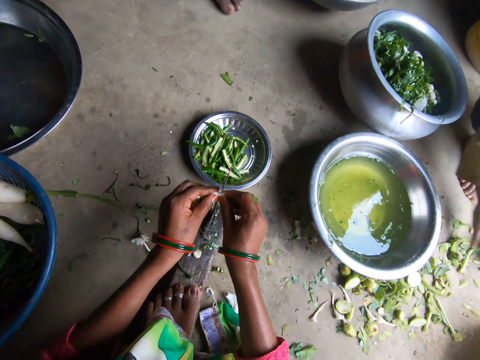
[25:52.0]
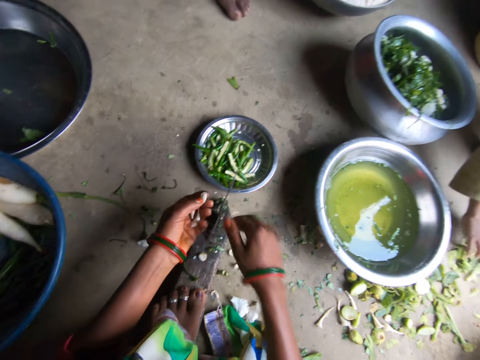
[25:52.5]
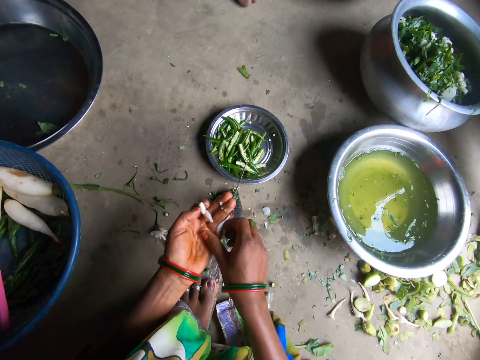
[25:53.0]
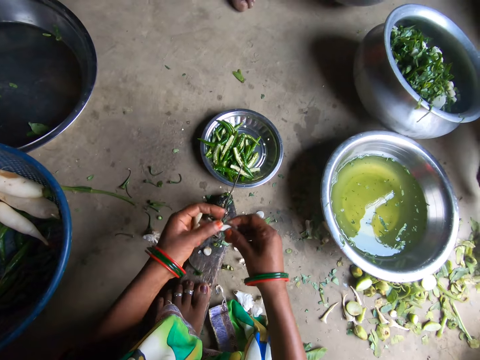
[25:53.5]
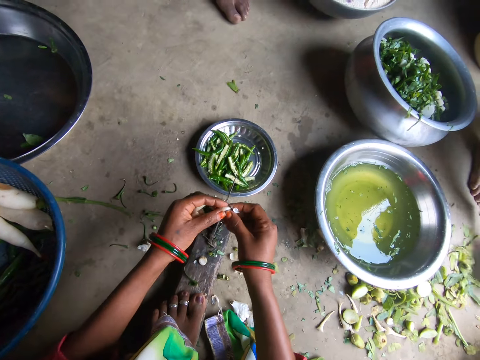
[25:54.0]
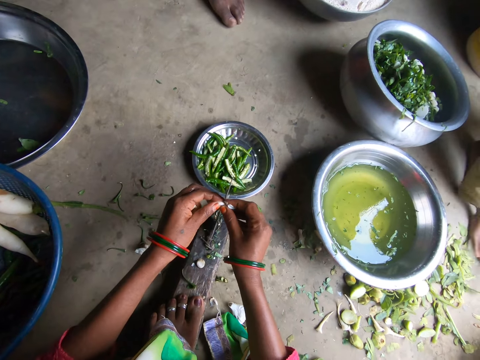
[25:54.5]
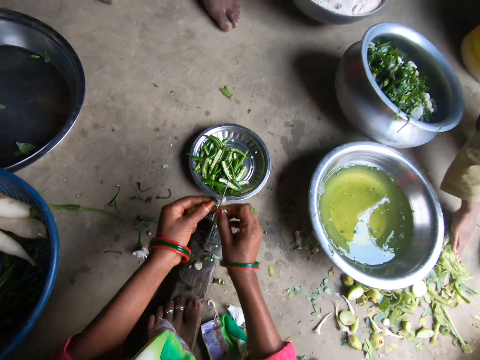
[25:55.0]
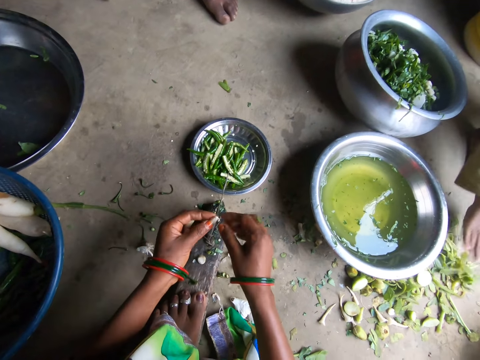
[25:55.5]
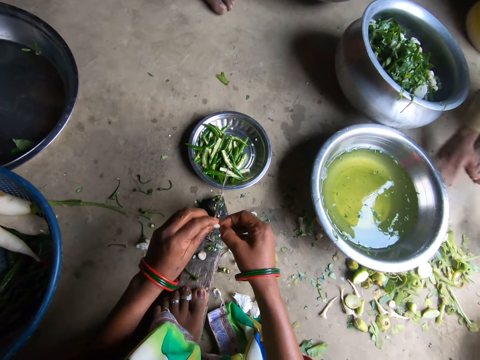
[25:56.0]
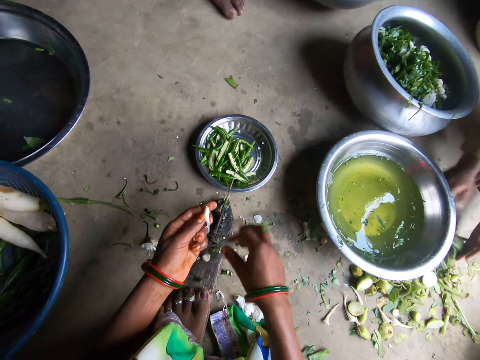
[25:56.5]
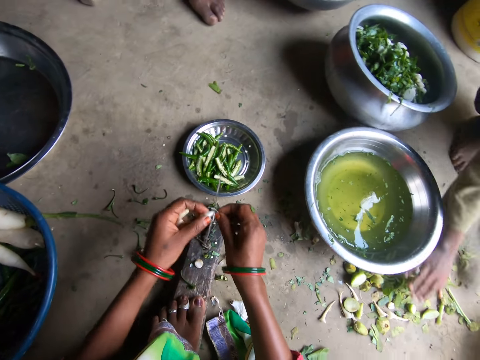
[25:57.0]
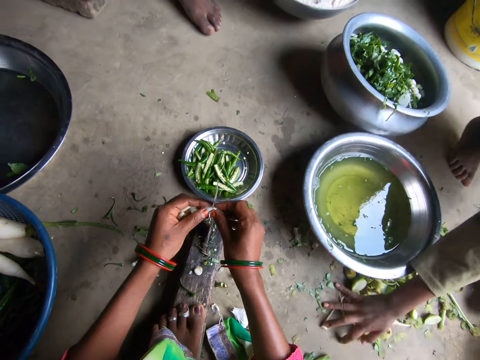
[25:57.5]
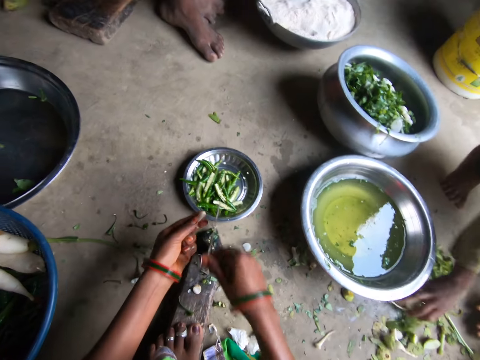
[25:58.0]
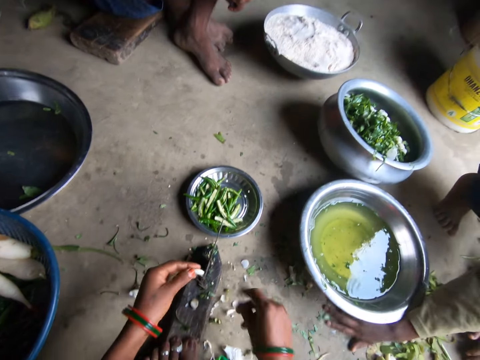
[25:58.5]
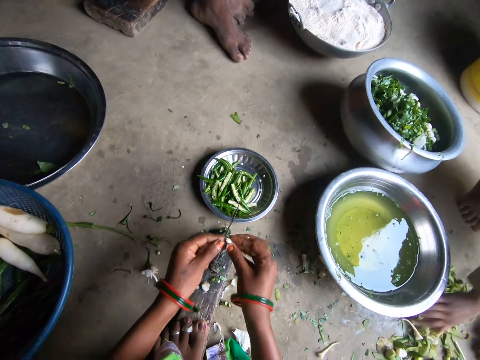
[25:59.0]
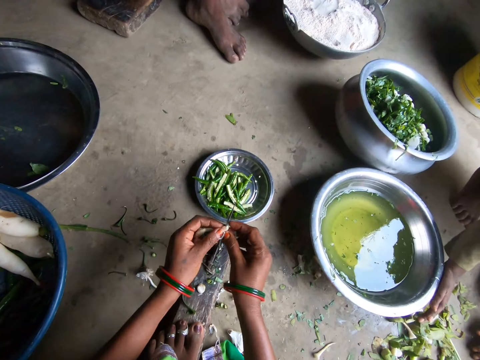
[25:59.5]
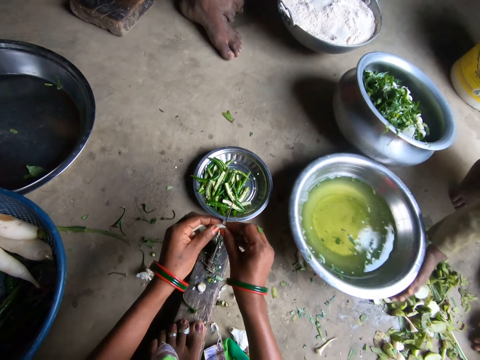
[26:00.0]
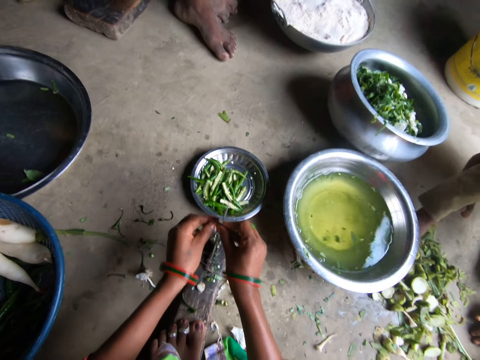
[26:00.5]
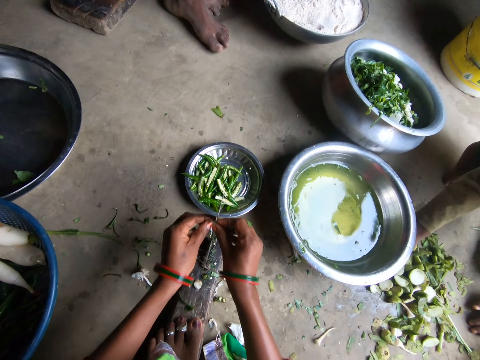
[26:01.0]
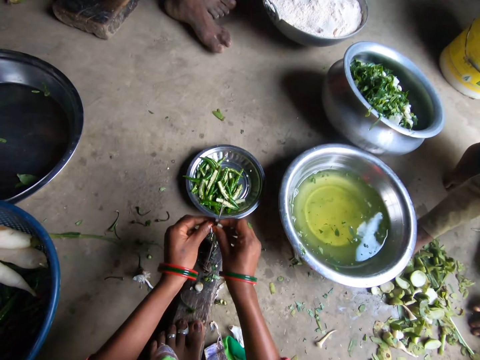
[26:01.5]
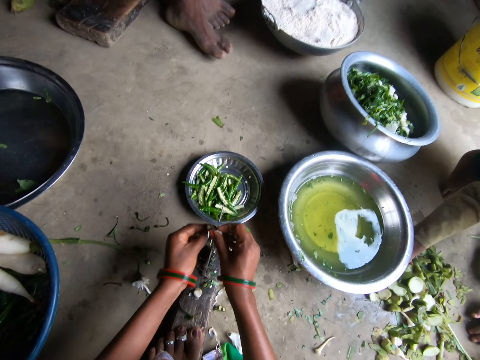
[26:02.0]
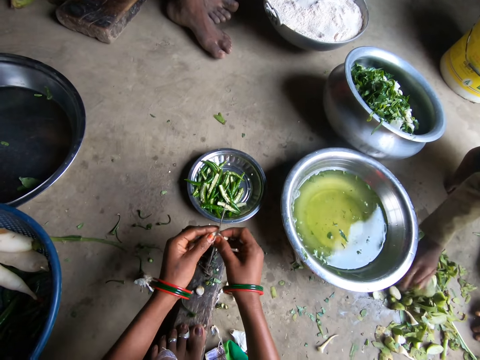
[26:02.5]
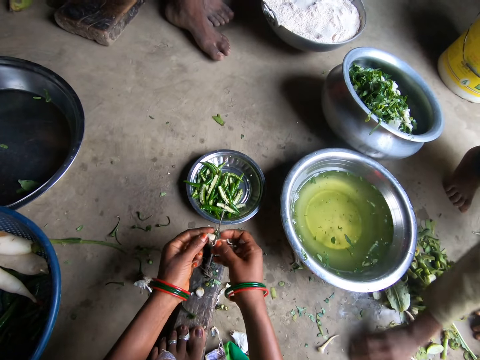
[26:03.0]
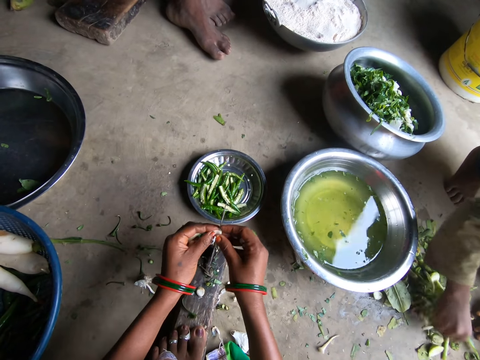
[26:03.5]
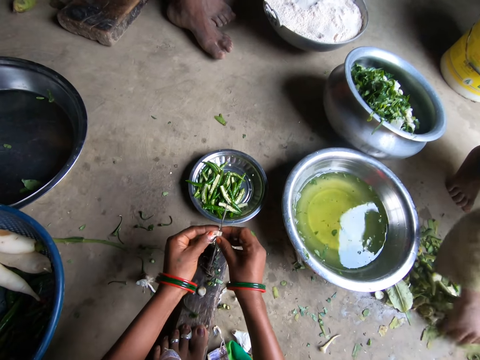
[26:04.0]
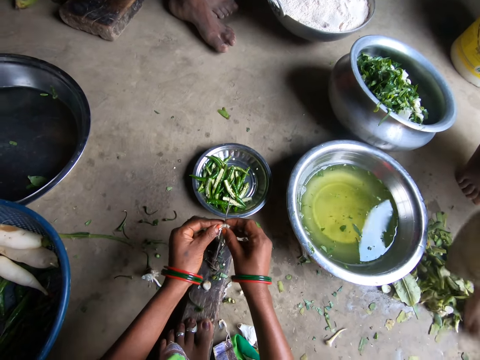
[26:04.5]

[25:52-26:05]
The camera wearer cuts a piece of garlic with a knife on the floor. A boy gathers the vegetable together with his right hand. The camera wearer throws the piece of garlic on the floor. She picks another garlic from her left hand. She cuts a piece of garlic with the knife on the floor. She throws the piece of garlic on the floor. She peels the garlic with her right hand. She cuts a piece of garlic with the knife on the floor. She throws the piece of garlic on the floor. The boy moves the metallic bowl on the floor with his right hand. The camera wearer slices the garlic with the knife on the floor. The boy gathers the vegetable together with his right hand.

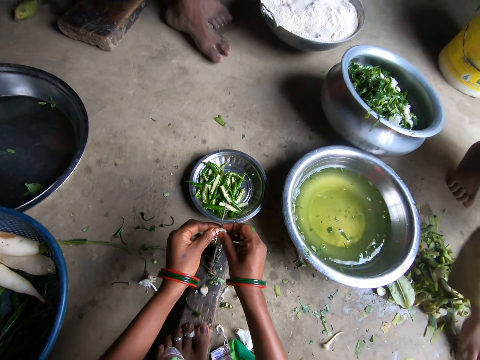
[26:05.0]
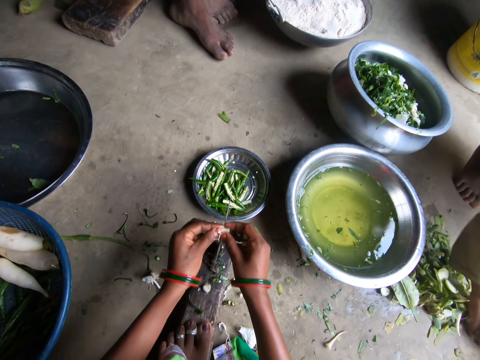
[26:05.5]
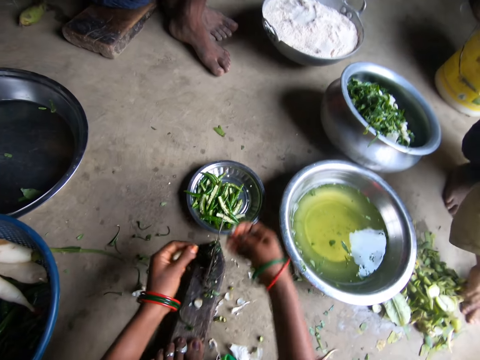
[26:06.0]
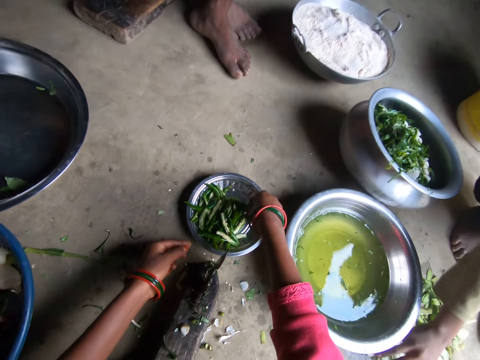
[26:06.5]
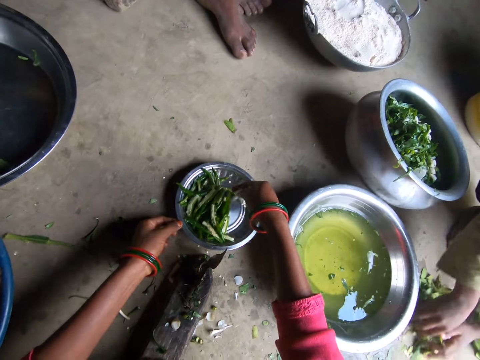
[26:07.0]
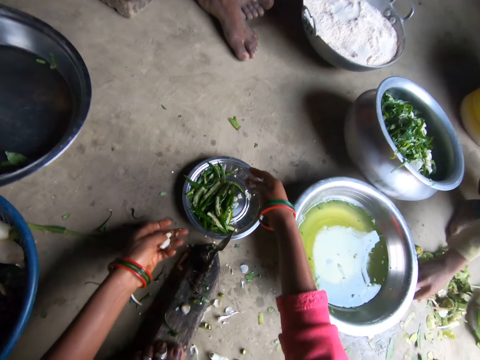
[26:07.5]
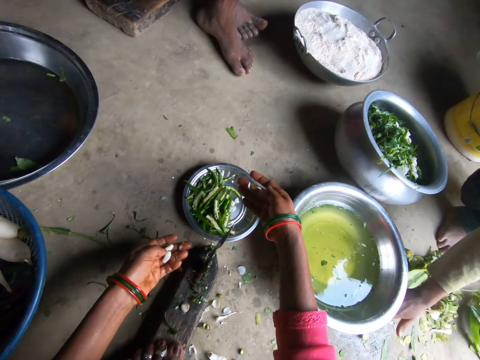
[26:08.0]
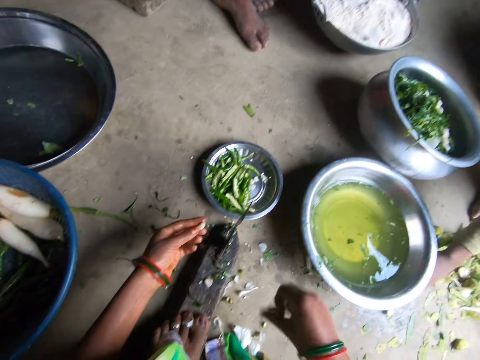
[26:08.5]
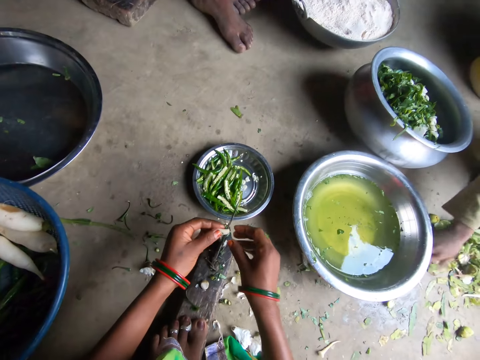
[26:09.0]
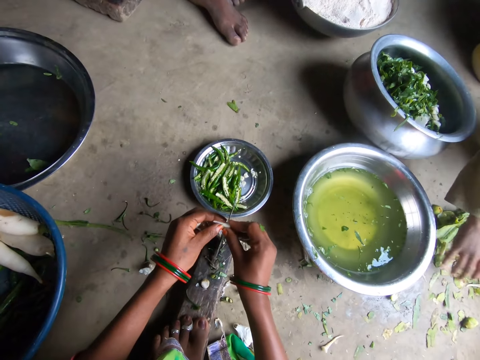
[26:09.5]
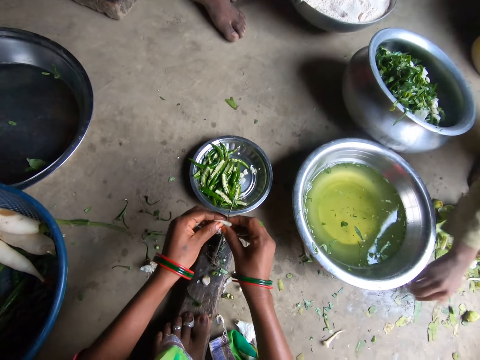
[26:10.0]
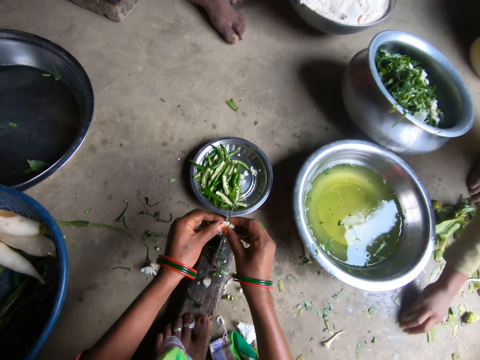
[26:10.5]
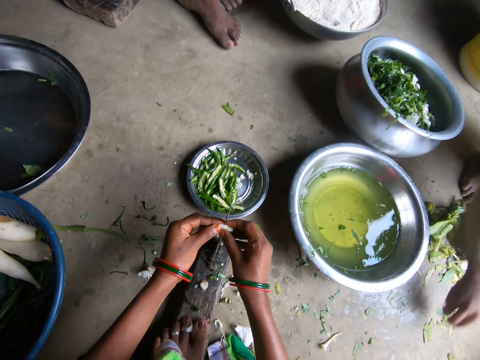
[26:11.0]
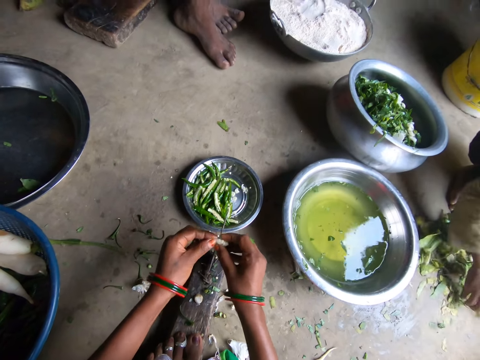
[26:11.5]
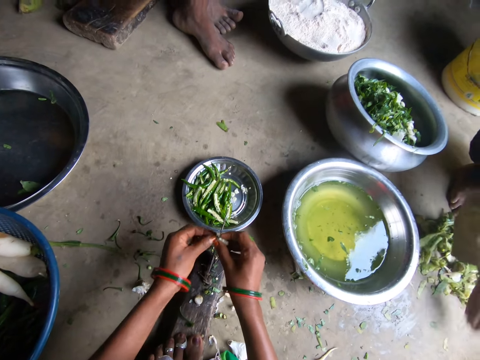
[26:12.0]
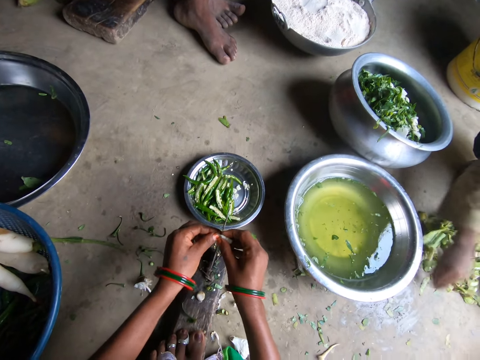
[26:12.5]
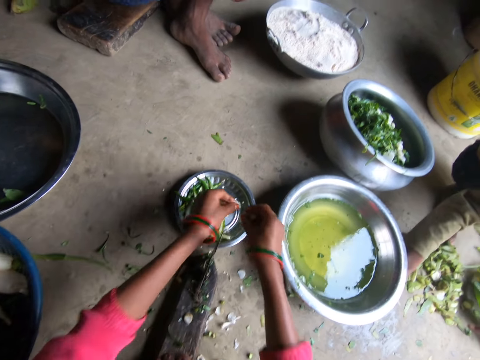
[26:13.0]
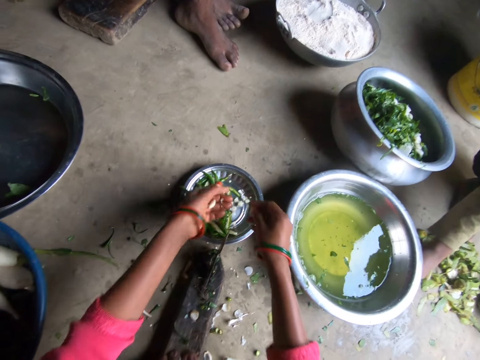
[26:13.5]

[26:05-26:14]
The camera wearer puts the garlic slices in the metallic plate with her right hand. She adjusts the position of the plate with her left hand. She slices the garlic with a knife on the floor. She puts the garlic slices in the metallic plate with both hands.

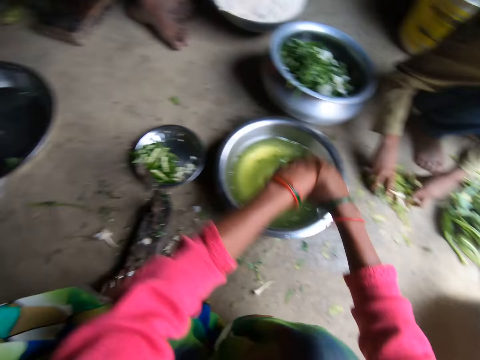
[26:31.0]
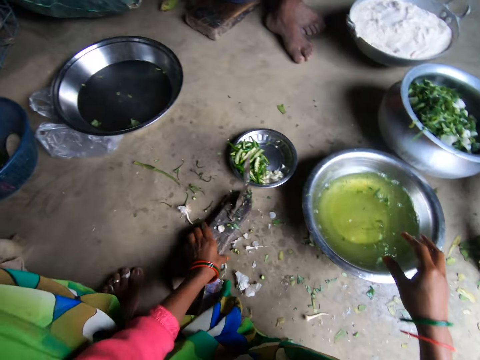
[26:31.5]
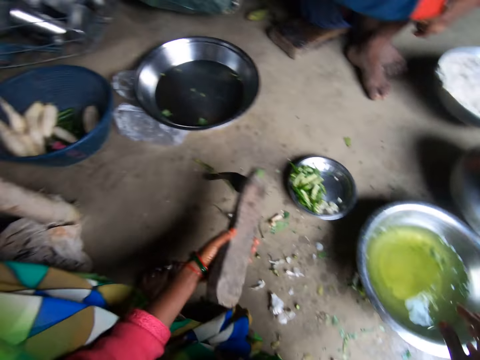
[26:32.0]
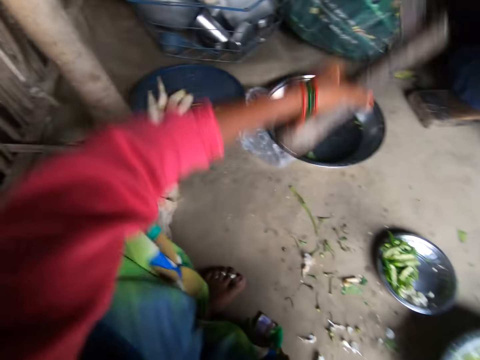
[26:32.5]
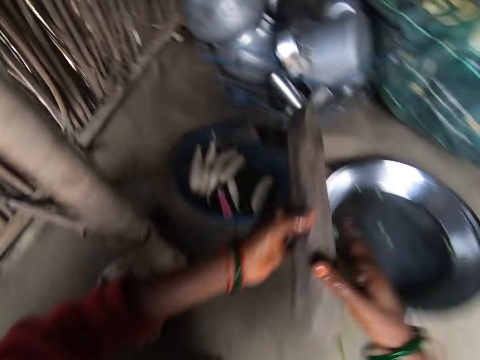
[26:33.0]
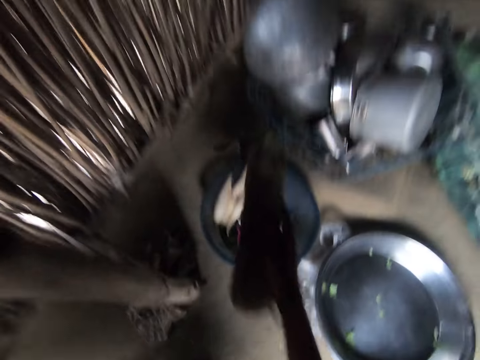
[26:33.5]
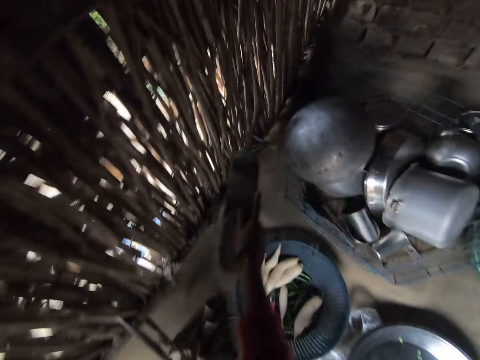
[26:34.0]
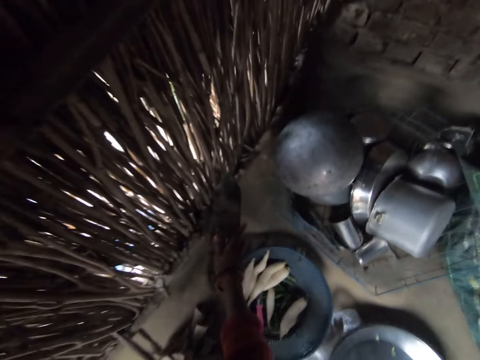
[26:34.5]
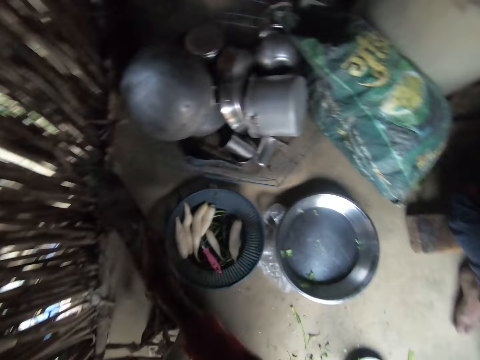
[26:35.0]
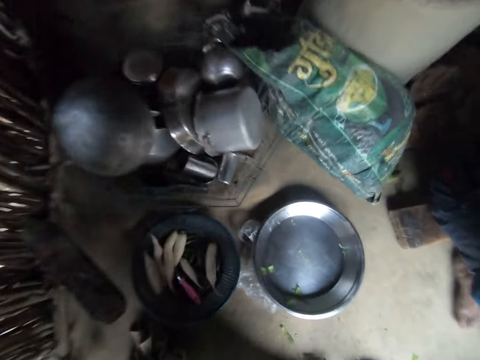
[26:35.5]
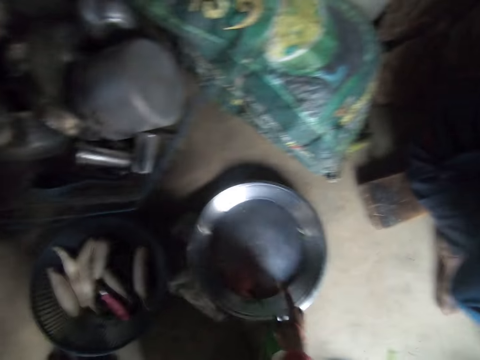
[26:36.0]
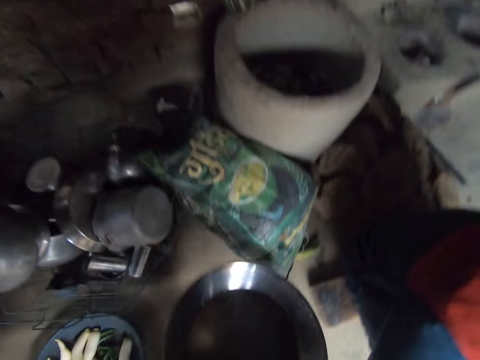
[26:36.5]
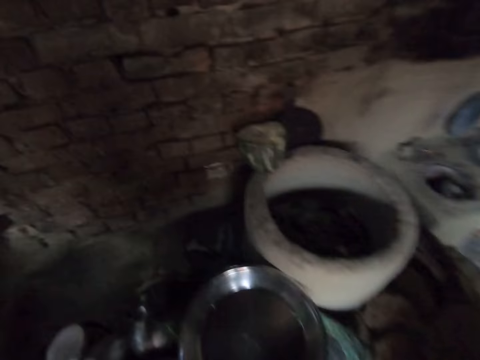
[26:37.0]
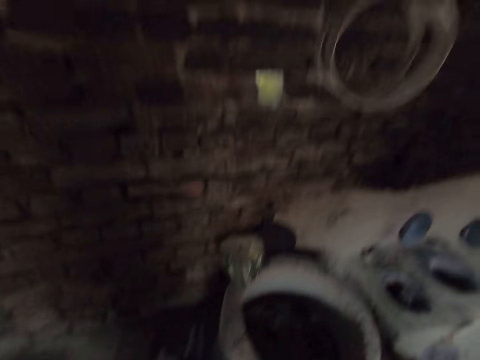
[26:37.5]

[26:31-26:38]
The camera wearer picks the knife board or knife from the floor with her left hand. She hits the knife on the floor. She transfers the knife to her right hand. She drops the knife on the floor with her right hand. She picks a tray from the floor with her right hand. She puts the tray on a sack.
